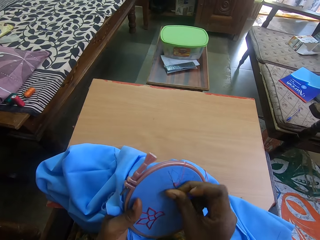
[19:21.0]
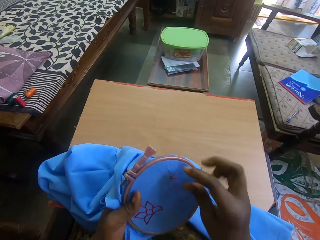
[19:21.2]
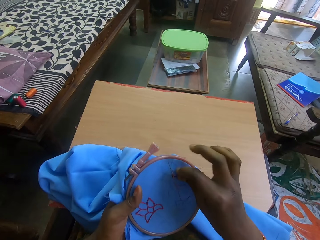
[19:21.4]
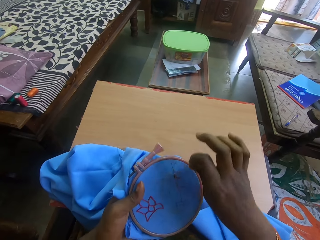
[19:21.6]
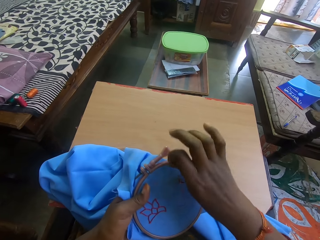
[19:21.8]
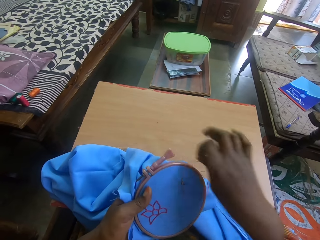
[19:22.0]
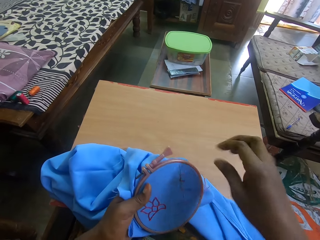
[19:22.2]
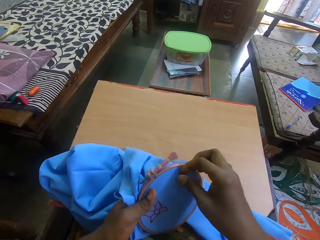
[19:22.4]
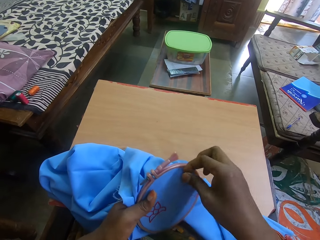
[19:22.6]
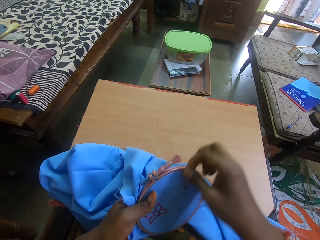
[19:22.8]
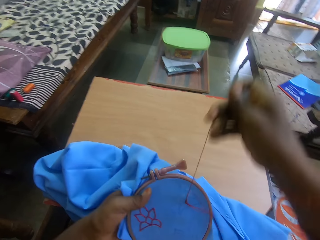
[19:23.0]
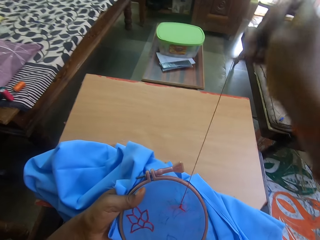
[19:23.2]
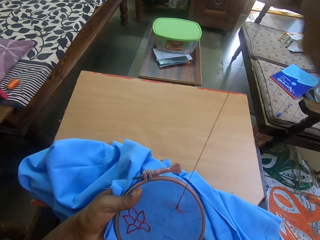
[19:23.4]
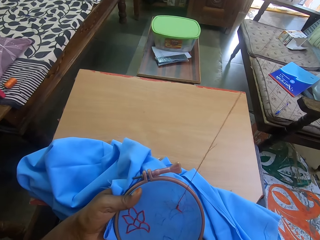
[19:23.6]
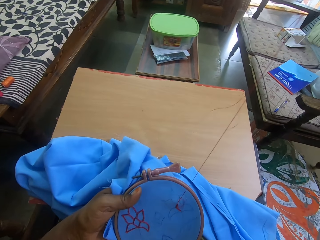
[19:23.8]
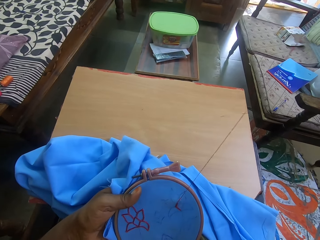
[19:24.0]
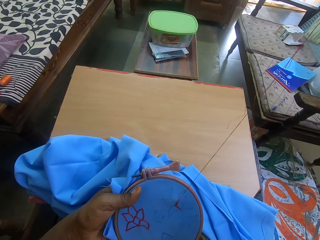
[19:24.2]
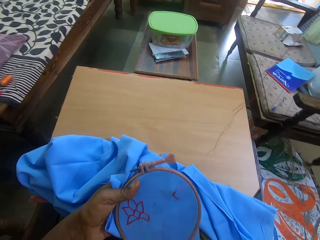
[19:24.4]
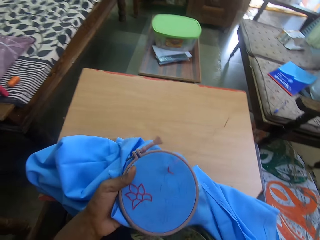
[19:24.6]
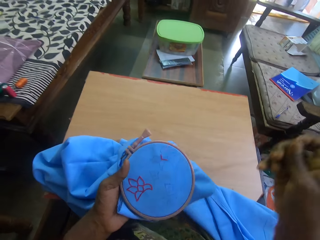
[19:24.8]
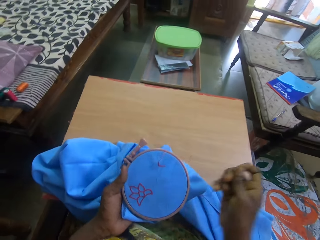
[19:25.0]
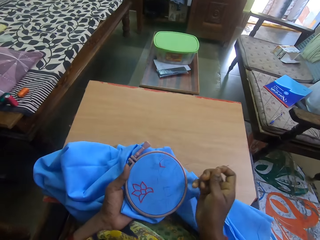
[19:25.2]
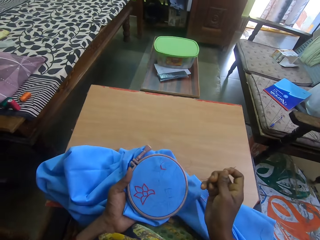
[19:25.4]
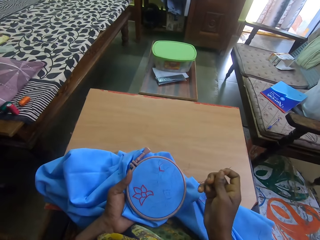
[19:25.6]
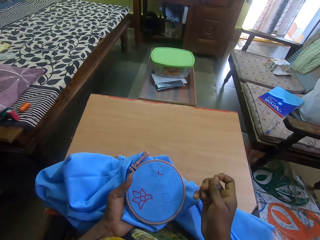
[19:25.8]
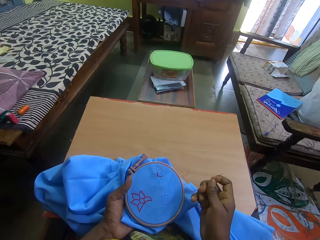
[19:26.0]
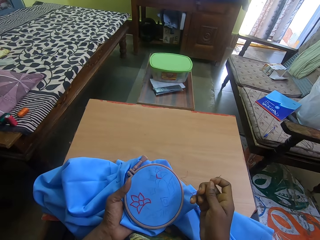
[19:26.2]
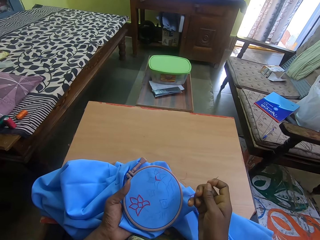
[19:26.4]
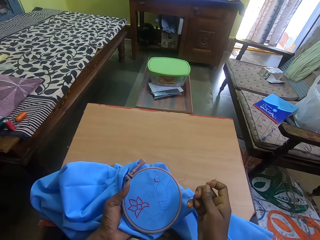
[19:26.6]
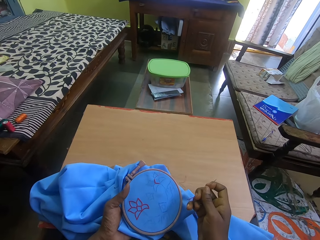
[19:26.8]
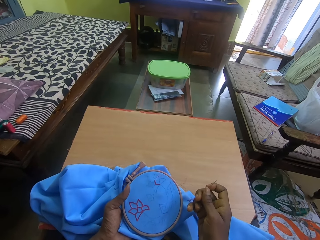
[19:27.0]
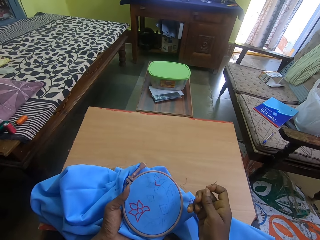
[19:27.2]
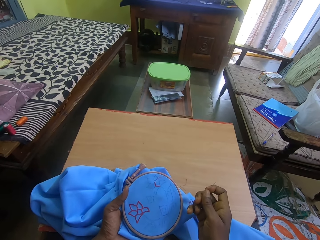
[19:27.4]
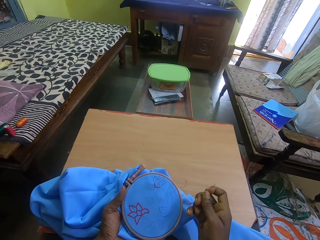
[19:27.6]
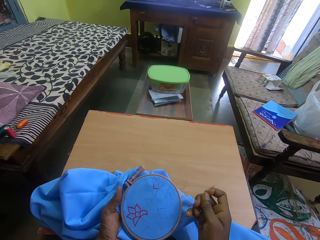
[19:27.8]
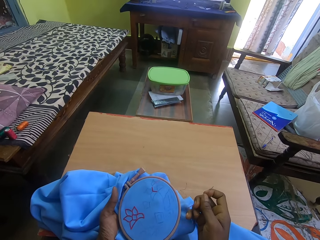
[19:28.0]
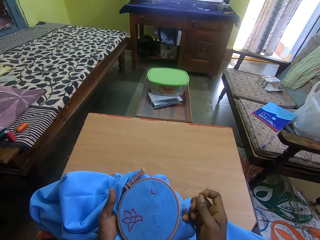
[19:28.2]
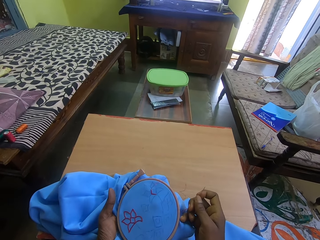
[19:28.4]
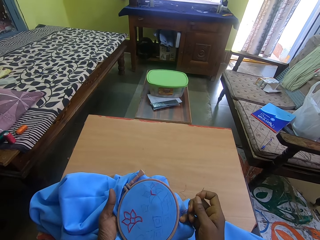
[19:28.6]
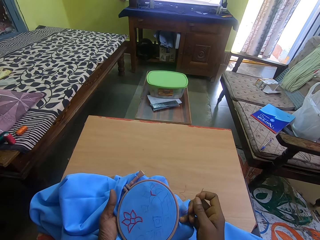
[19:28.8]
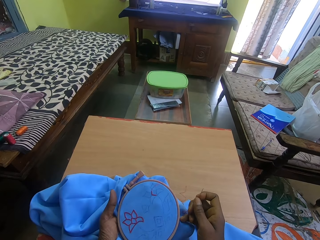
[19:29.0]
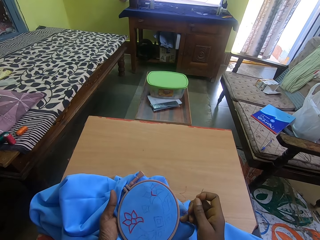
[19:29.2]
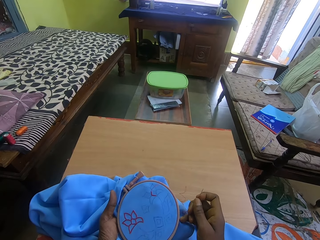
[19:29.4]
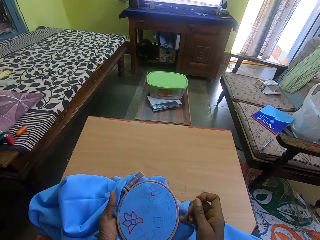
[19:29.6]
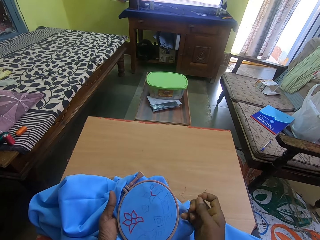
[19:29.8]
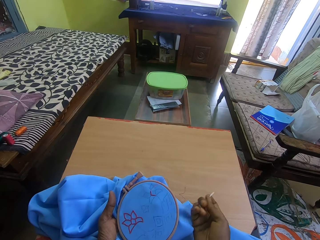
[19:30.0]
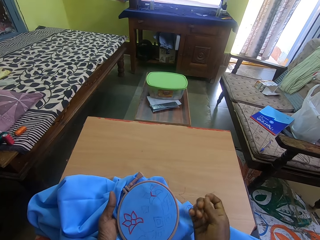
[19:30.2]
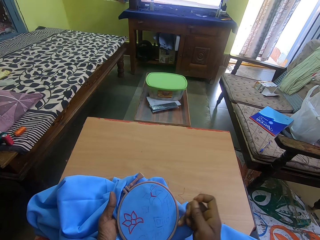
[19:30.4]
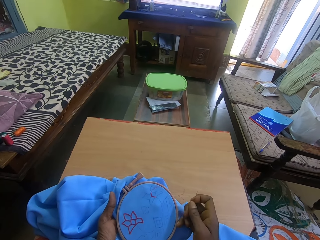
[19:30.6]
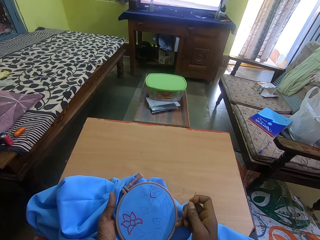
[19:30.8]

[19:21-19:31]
The camera wearer moves the thread behind the needle. They pull the thread on the fabric. They look on the fabric. They stop to thread.

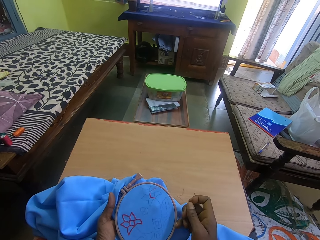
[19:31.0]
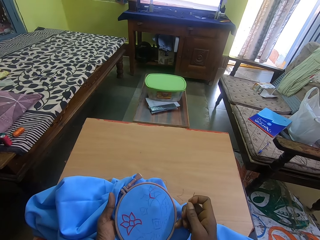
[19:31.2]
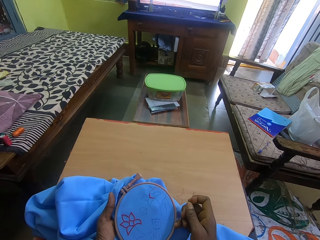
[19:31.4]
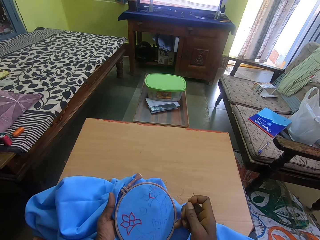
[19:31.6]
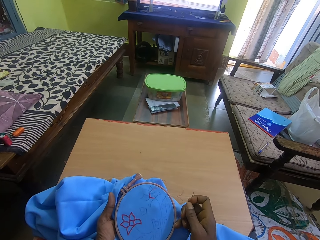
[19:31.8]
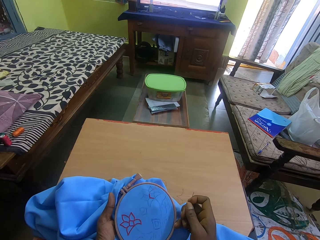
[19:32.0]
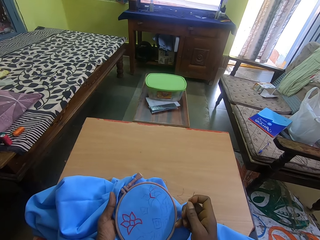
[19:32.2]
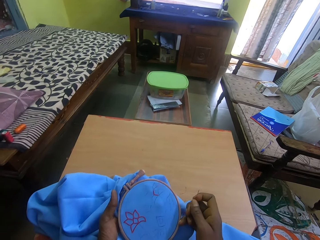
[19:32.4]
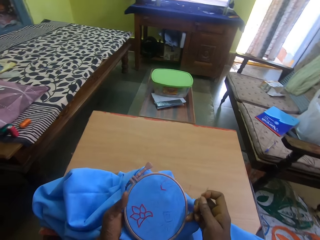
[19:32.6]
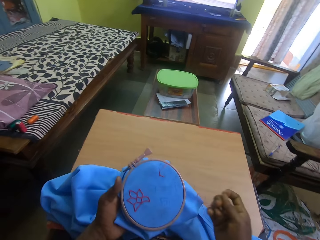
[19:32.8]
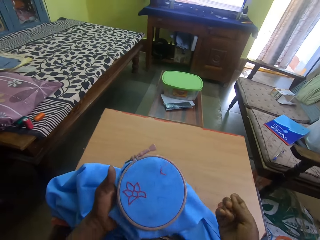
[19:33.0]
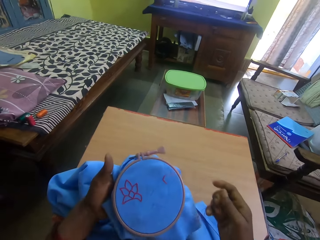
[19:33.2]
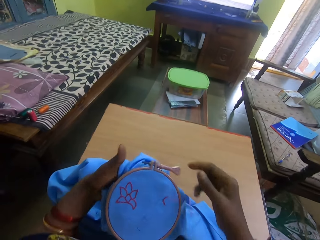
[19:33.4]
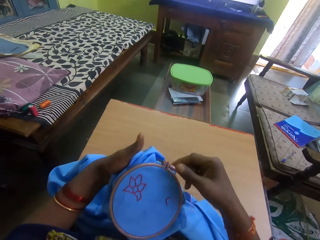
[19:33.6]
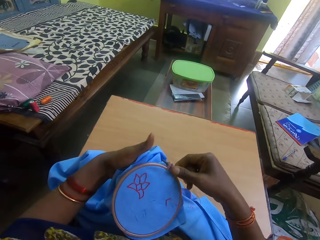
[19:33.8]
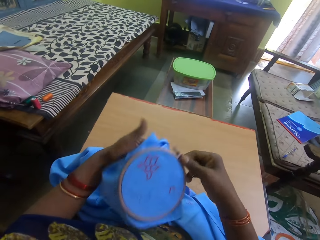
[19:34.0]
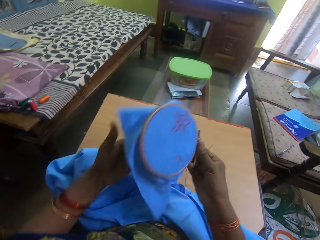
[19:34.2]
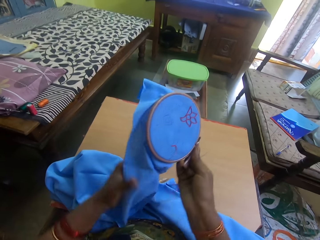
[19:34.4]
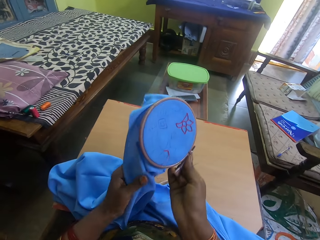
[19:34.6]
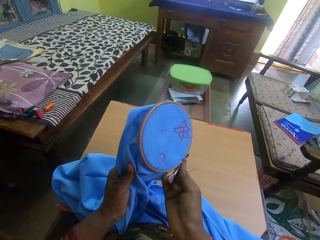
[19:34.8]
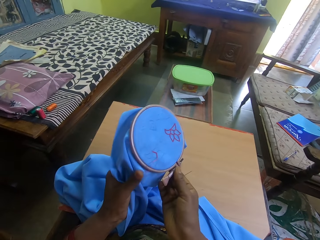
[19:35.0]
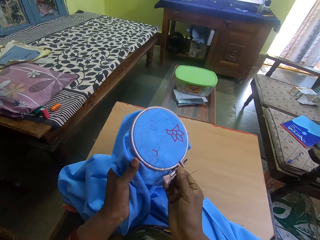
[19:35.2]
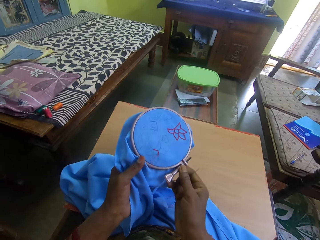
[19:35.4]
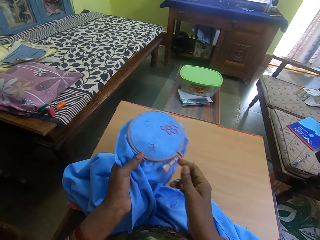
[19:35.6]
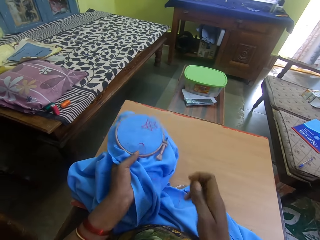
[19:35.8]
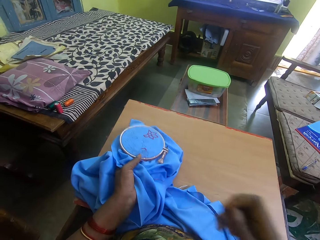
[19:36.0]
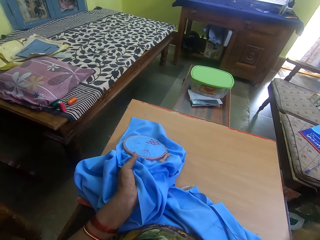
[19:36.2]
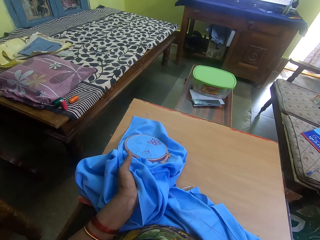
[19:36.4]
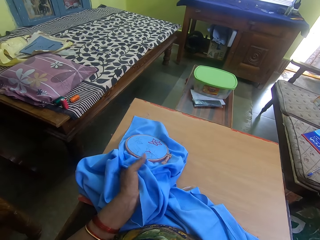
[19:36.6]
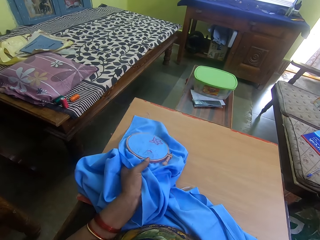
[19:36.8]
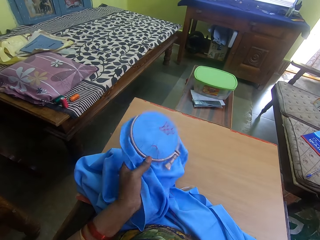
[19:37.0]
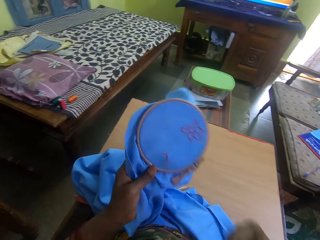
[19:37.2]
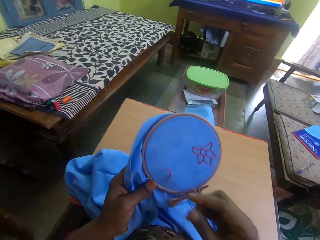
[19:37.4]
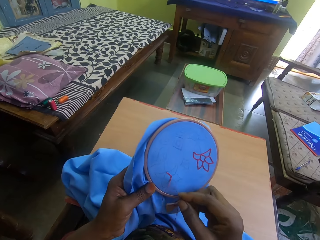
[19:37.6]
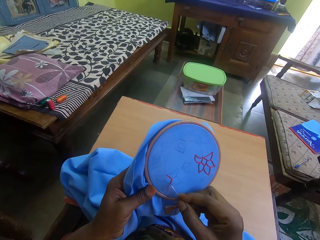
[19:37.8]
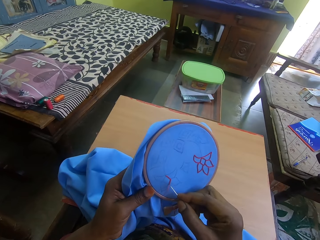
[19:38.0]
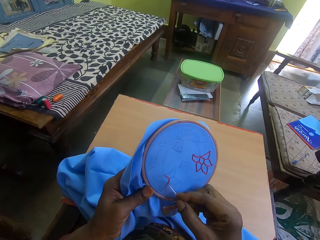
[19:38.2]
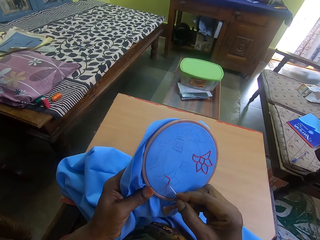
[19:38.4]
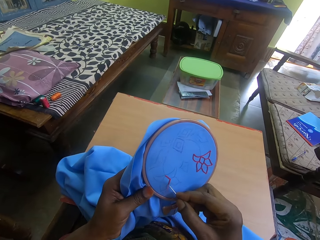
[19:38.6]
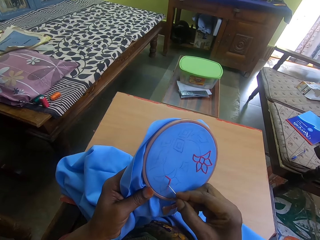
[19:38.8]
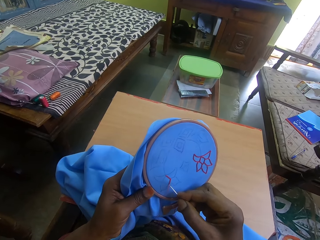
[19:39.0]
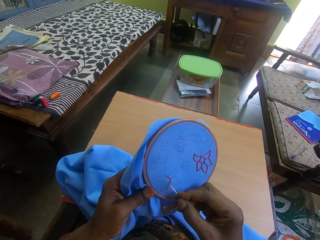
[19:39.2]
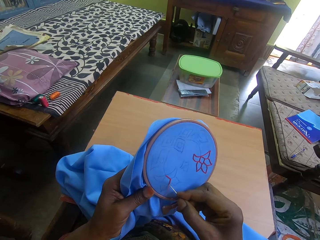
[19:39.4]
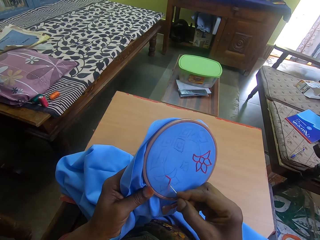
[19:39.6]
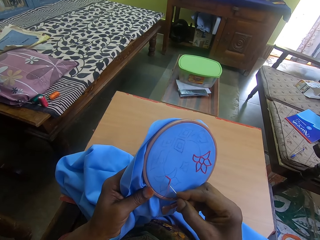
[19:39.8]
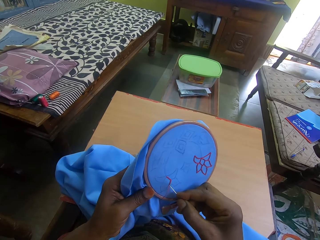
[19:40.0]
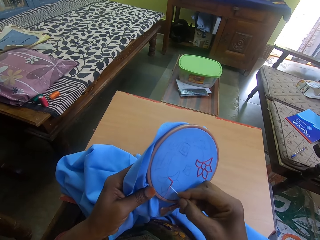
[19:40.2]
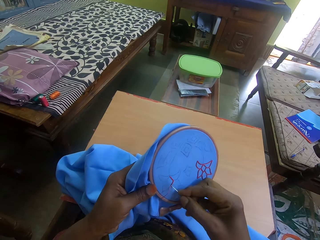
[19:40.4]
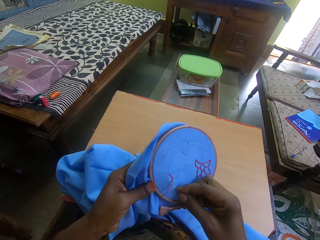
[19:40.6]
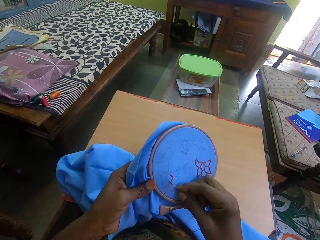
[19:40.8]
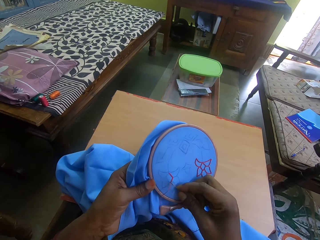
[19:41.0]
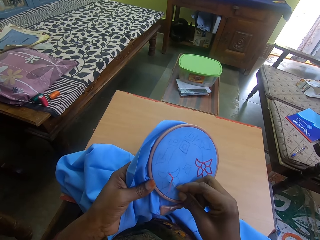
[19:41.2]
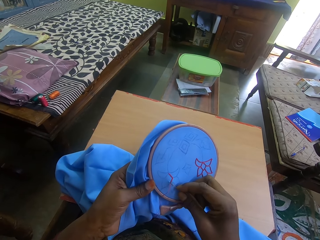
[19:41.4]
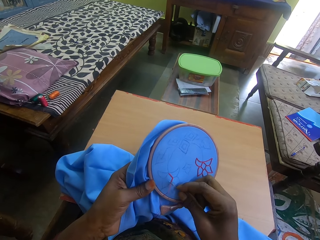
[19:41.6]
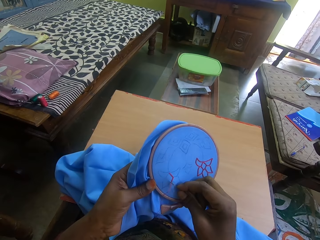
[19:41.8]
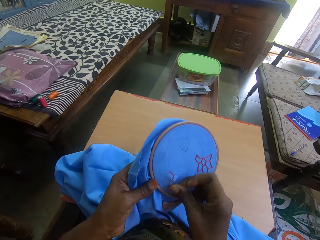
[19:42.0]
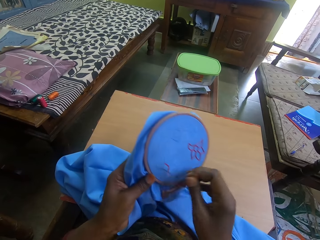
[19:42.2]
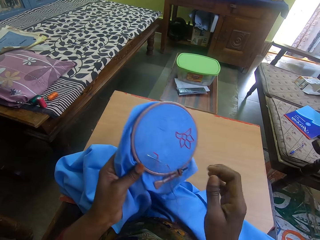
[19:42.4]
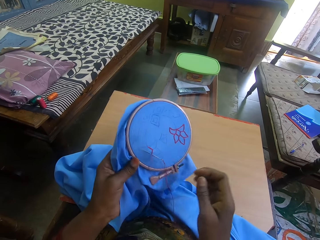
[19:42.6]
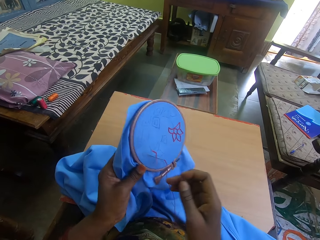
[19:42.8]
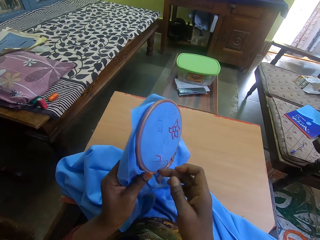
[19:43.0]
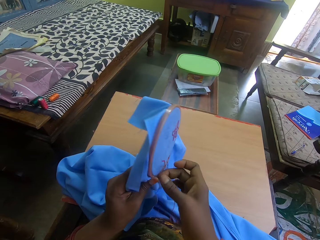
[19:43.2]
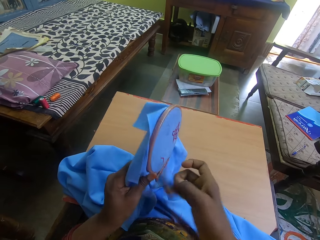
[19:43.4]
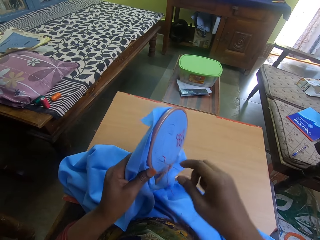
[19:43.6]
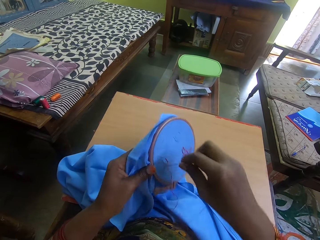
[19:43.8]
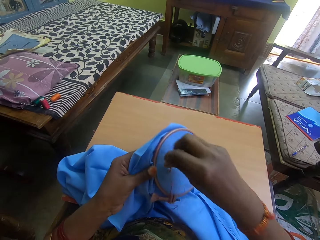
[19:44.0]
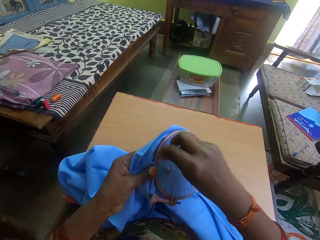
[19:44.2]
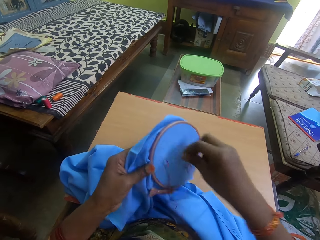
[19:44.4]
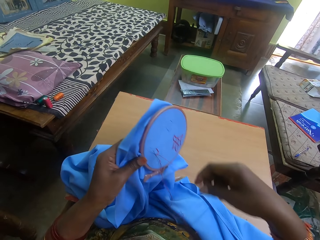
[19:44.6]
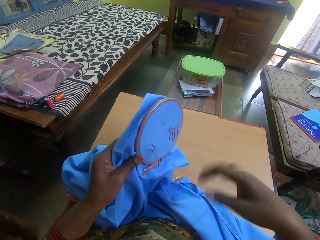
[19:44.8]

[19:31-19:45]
The camera wearer turns the fabric. They pull the thread on the fabric. They sew embroidery on the fabric with a needle. They move the thread behind the needle.
